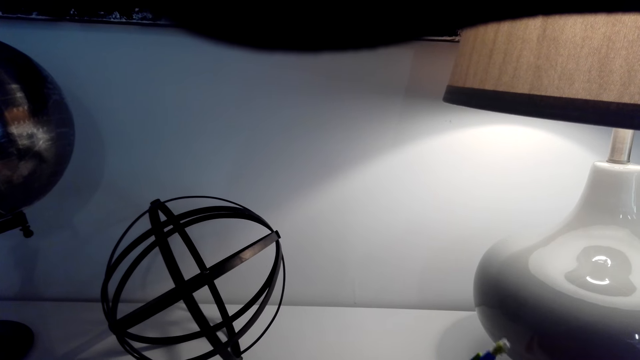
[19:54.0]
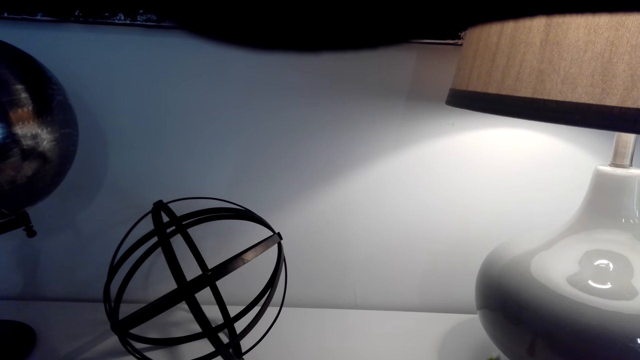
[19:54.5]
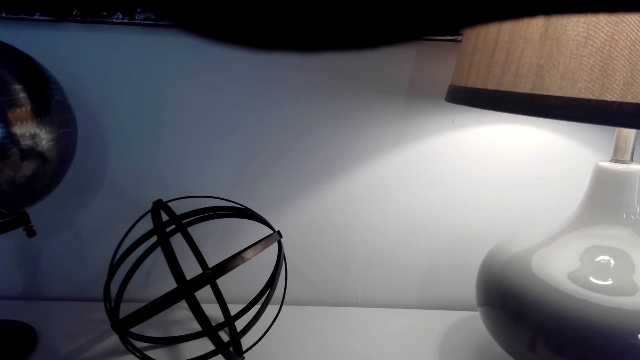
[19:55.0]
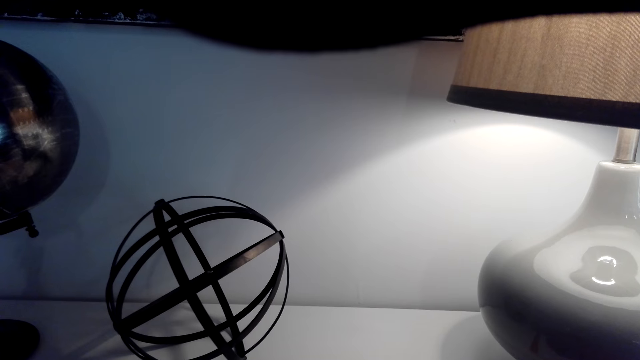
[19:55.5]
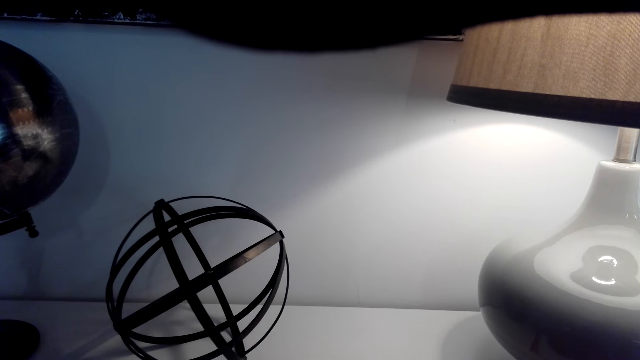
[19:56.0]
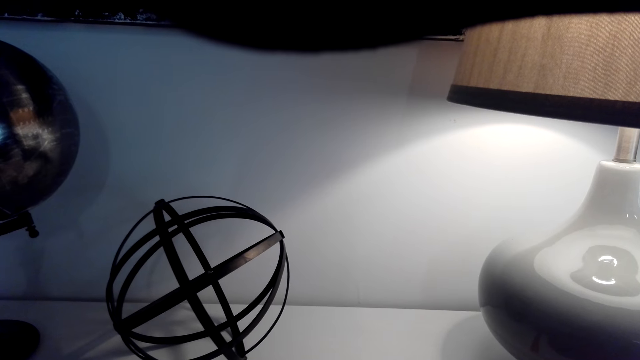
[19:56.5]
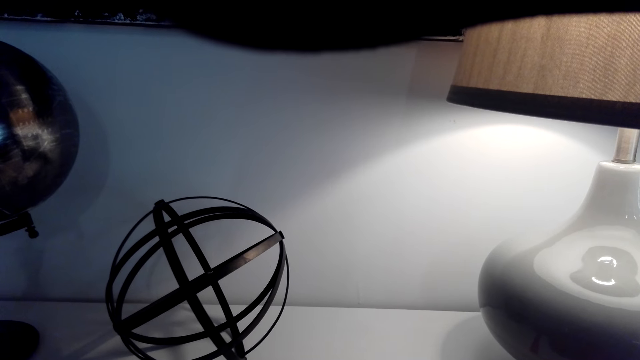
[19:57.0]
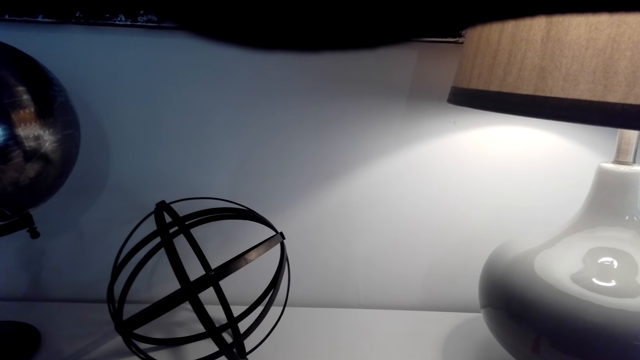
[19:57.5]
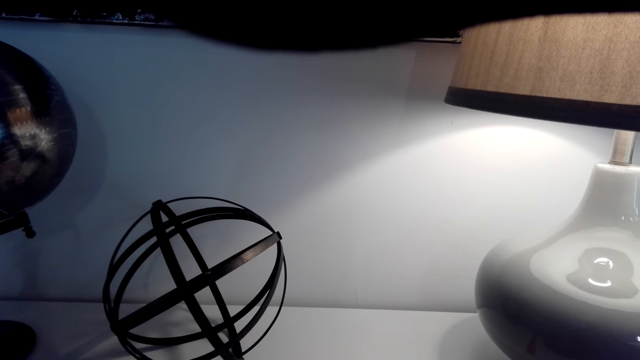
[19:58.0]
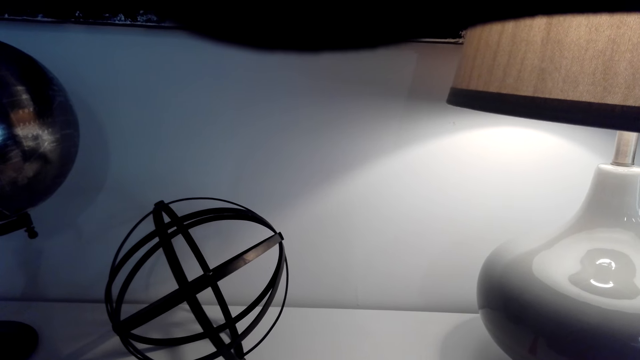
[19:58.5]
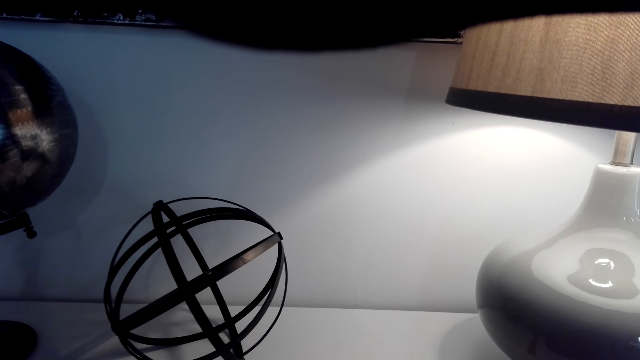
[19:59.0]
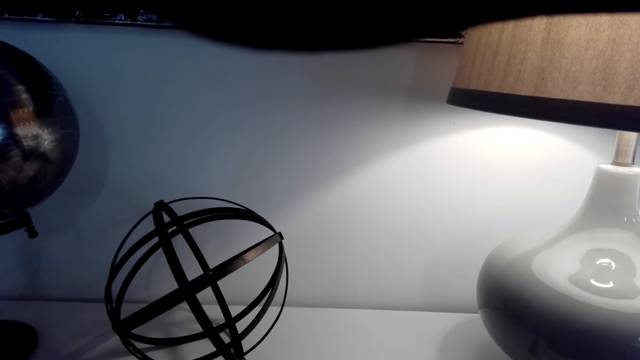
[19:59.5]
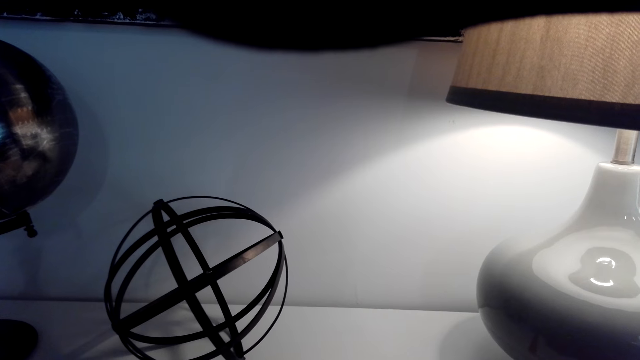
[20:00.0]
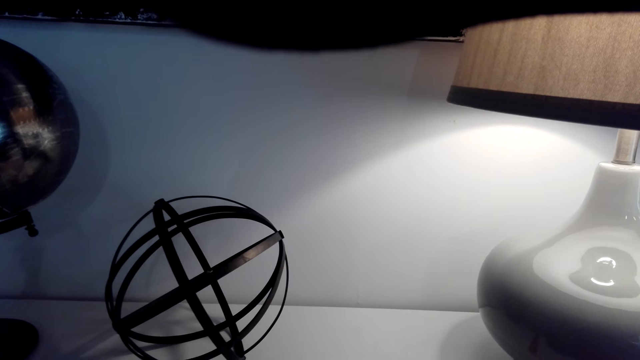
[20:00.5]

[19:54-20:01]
The camera wearer looks at the terrestrial globe.

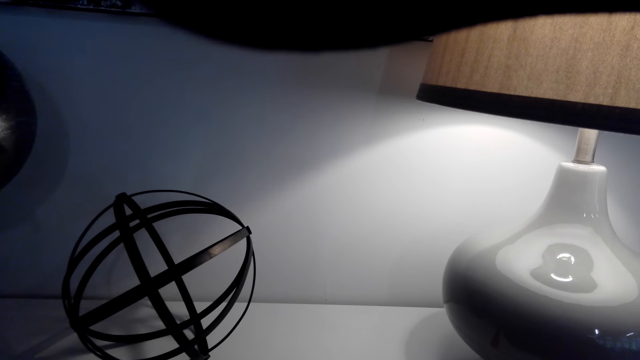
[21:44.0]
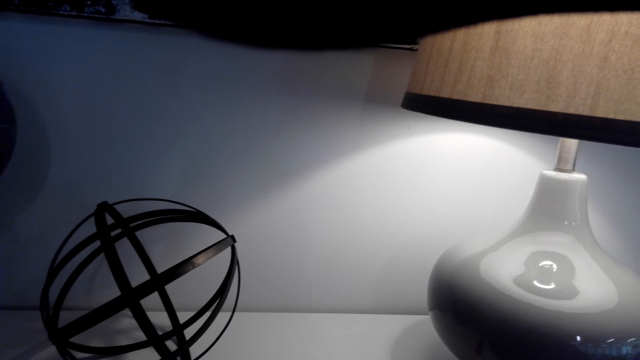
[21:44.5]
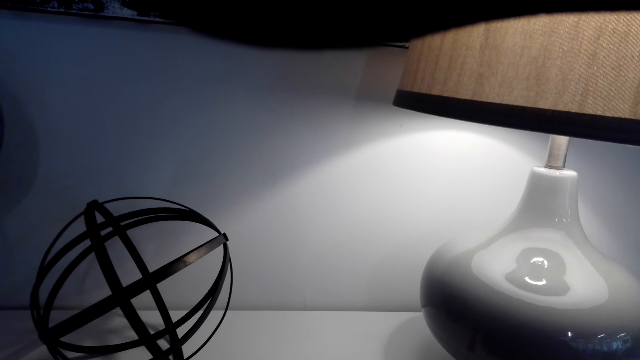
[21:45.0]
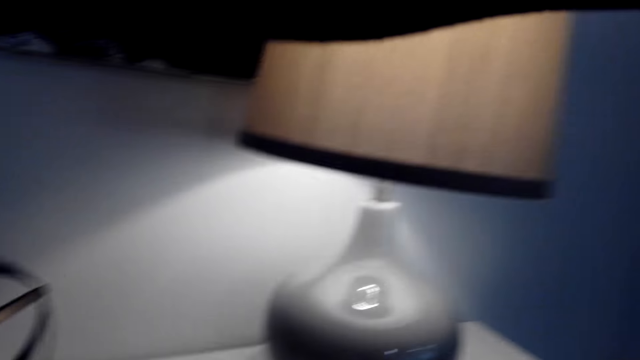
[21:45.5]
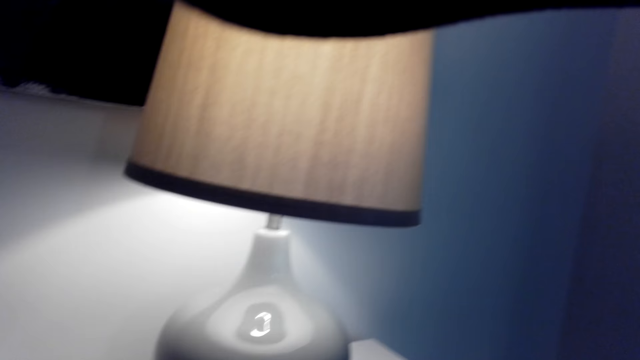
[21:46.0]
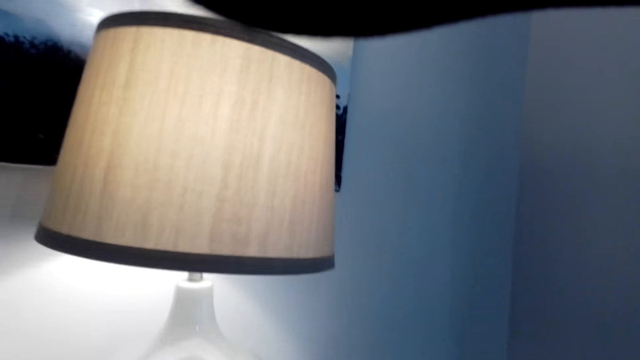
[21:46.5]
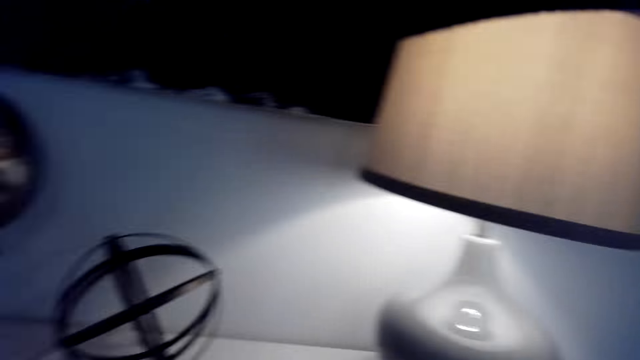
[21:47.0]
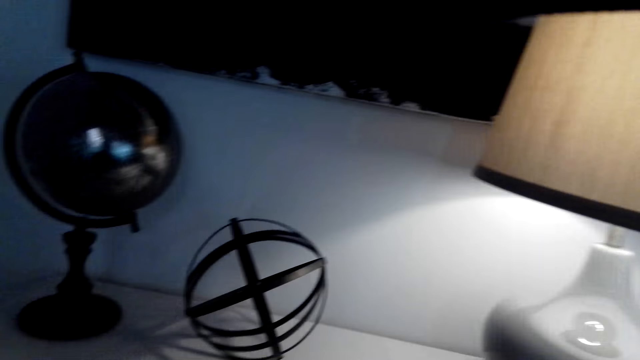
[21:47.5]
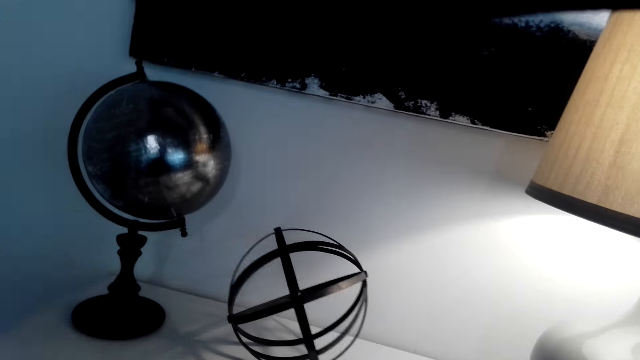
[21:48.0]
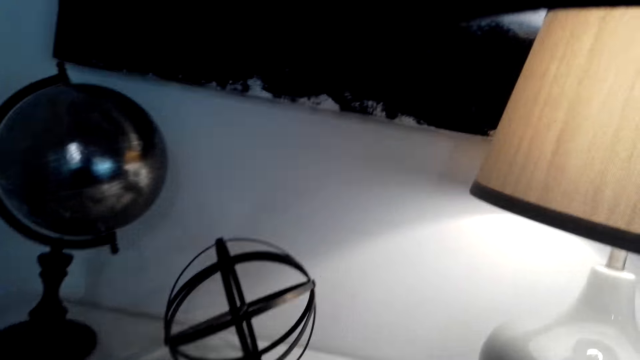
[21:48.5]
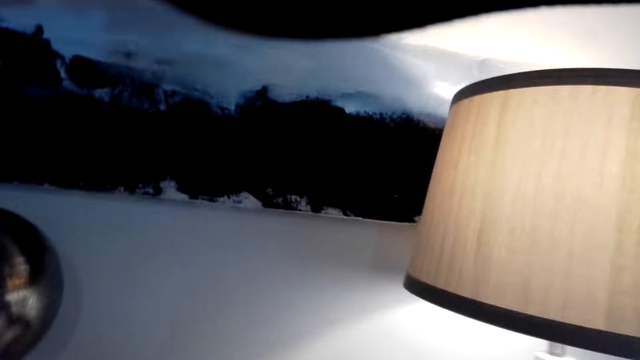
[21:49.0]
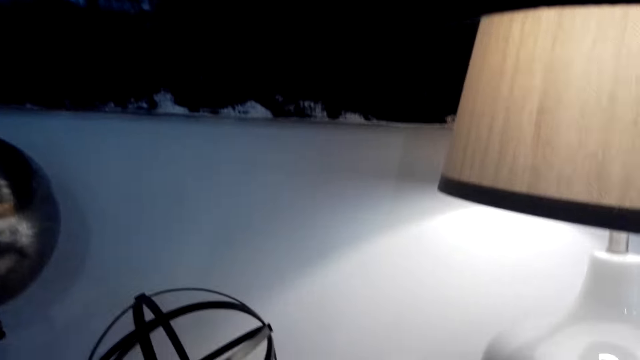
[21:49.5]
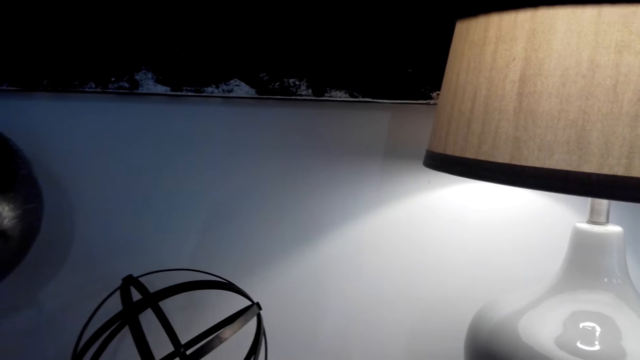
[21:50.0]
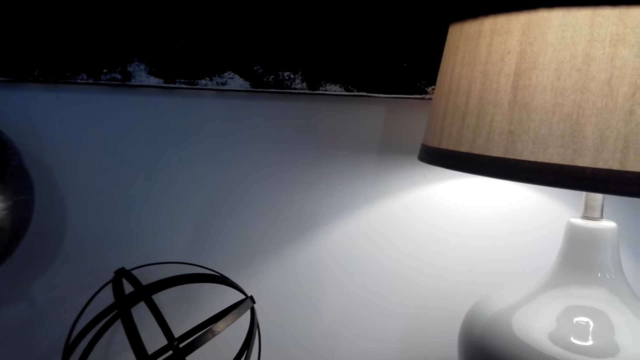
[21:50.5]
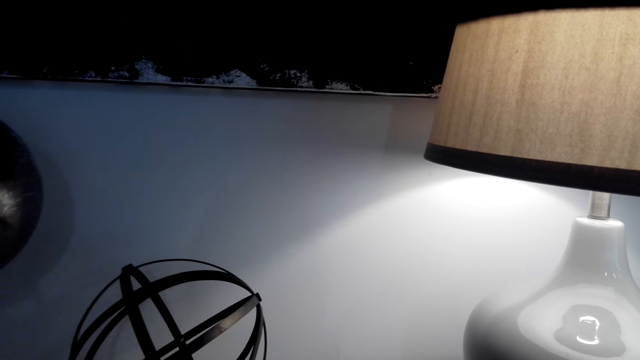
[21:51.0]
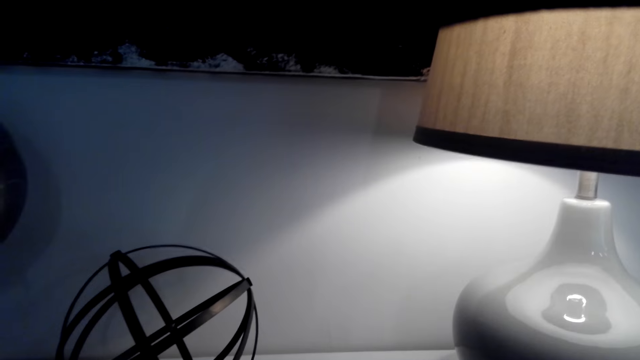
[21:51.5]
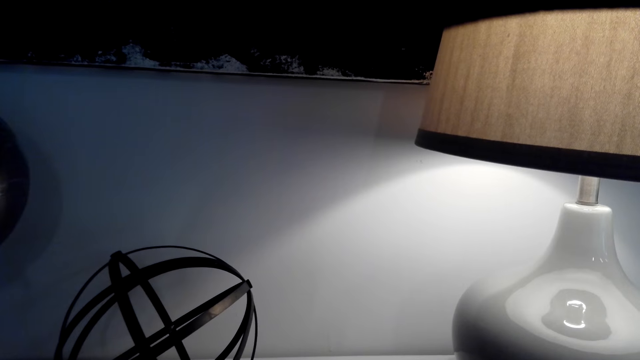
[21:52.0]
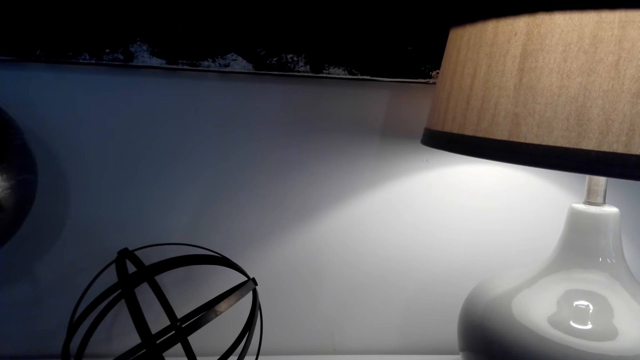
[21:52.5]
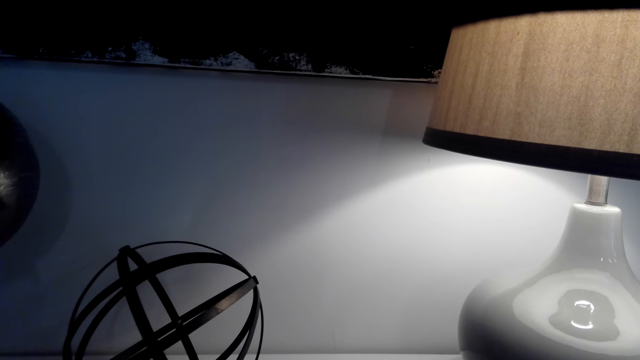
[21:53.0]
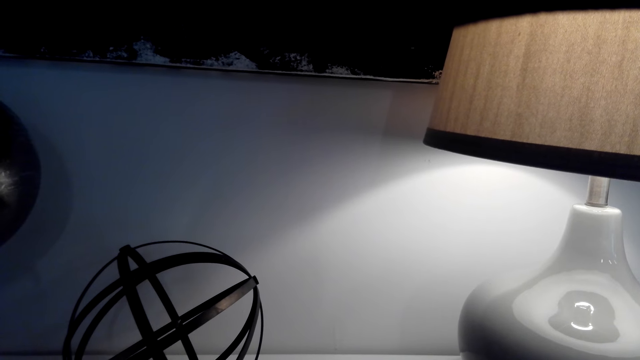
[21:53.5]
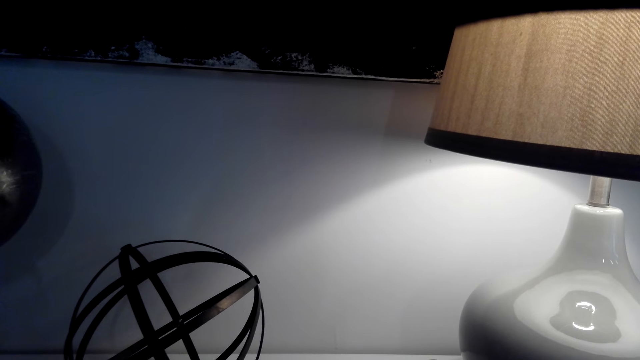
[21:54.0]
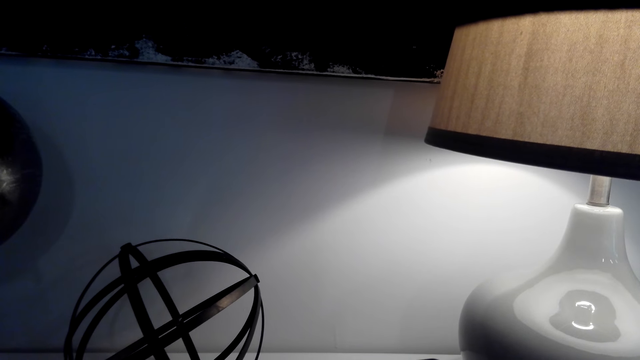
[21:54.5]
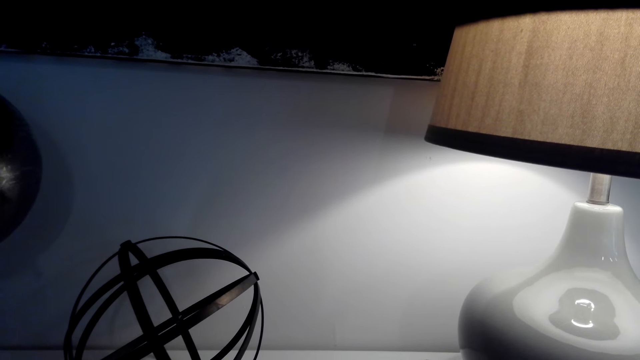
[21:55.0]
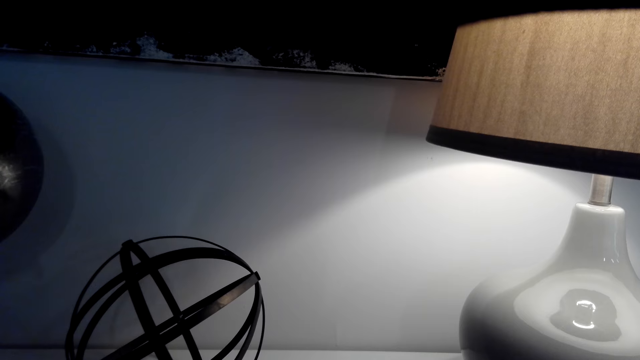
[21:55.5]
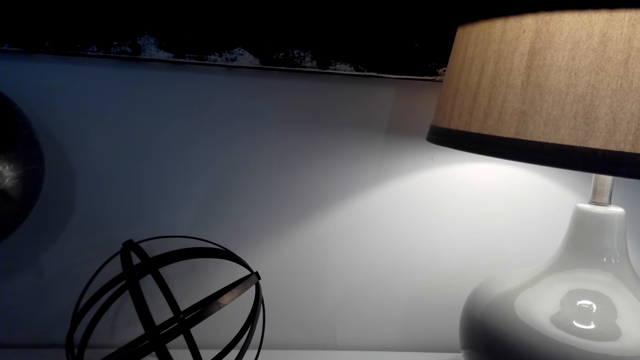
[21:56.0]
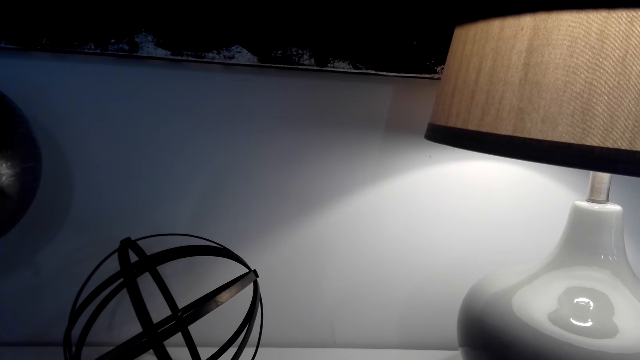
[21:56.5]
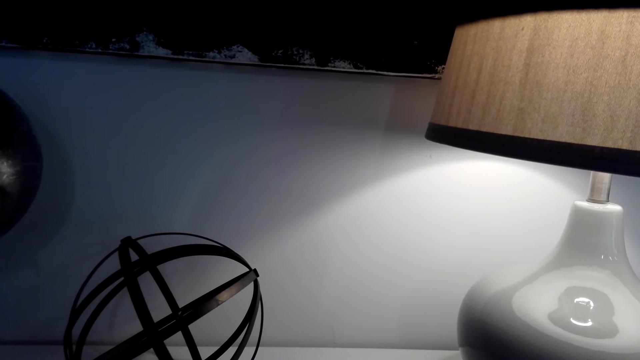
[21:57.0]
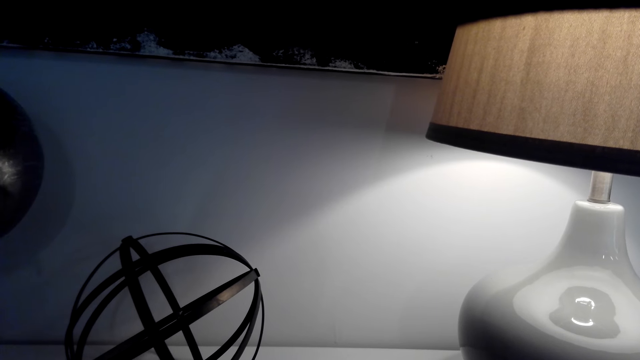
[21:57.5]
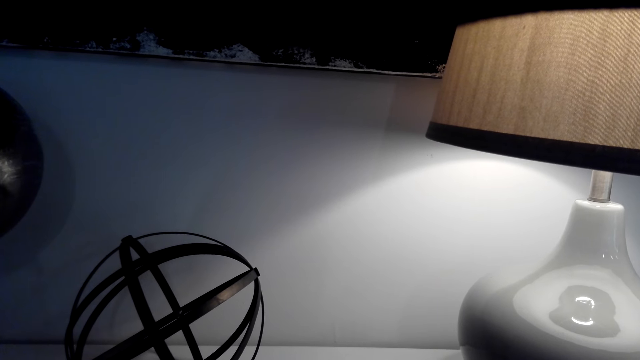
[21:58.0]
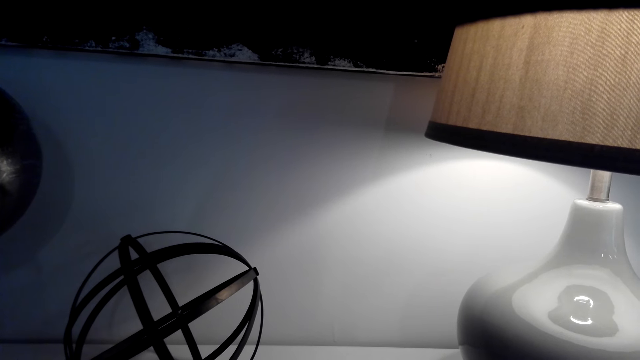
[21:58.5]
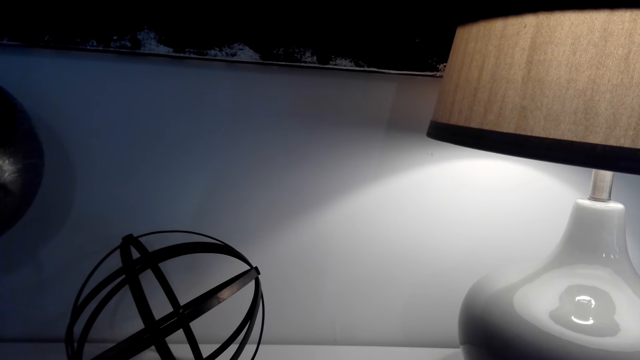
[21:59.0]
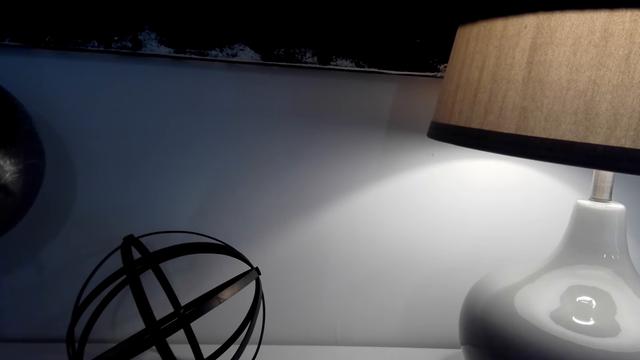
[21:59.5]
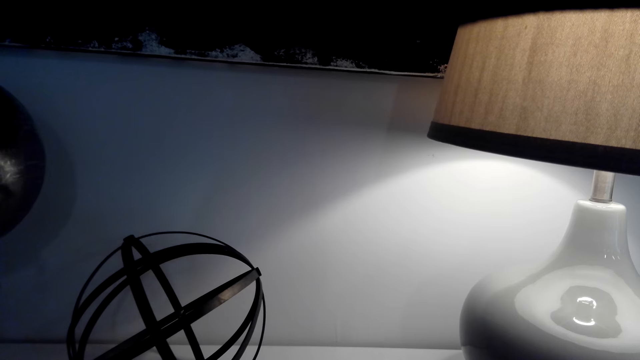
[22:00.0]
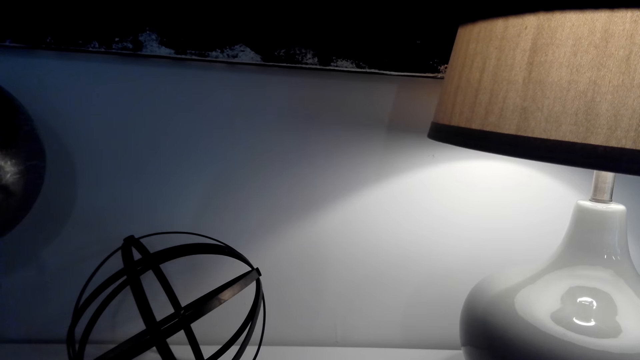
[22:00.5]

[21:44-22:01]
The camera wearer looks around the house. They talk. They look at the terrestrial globe.
